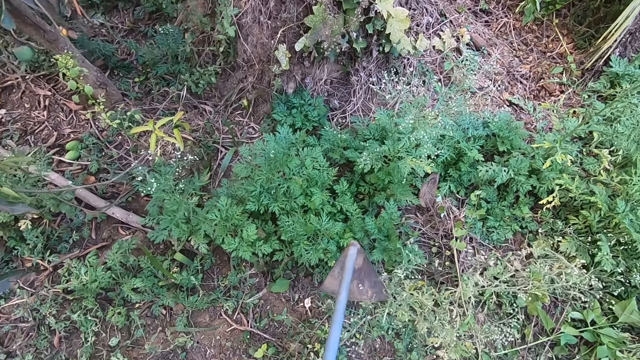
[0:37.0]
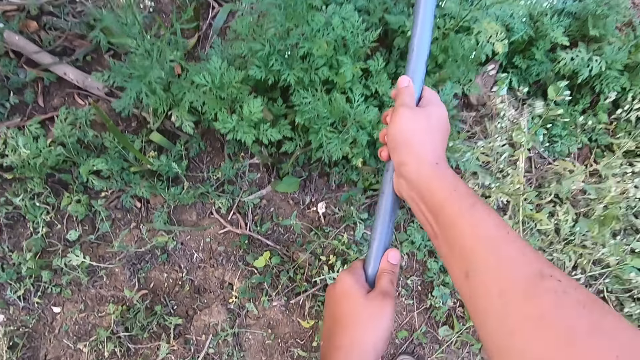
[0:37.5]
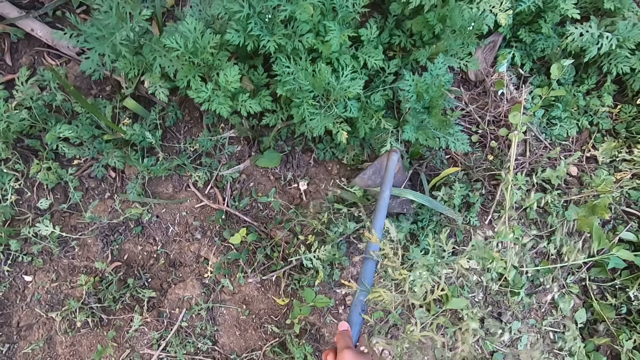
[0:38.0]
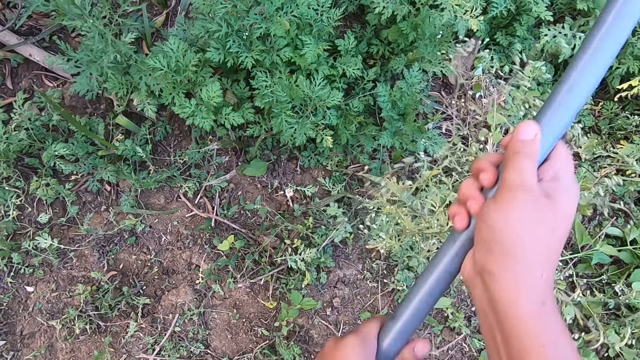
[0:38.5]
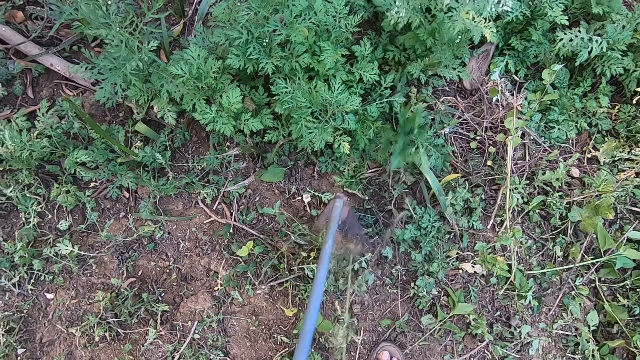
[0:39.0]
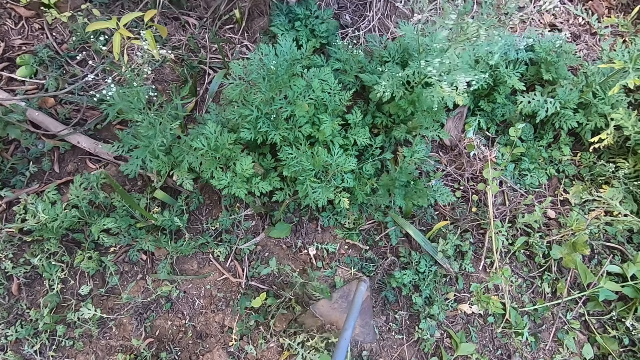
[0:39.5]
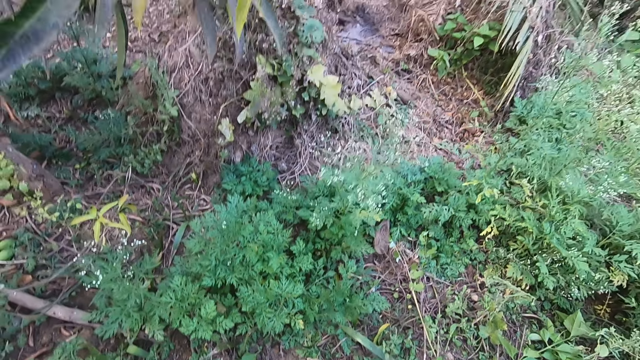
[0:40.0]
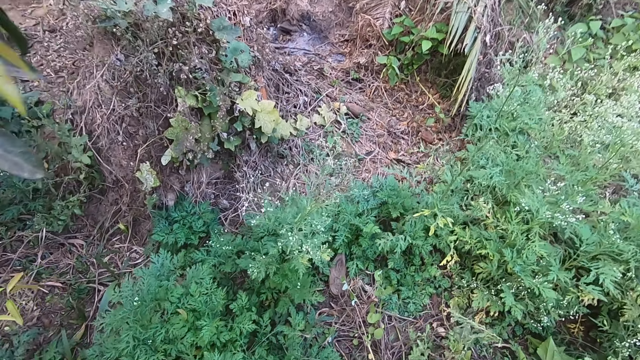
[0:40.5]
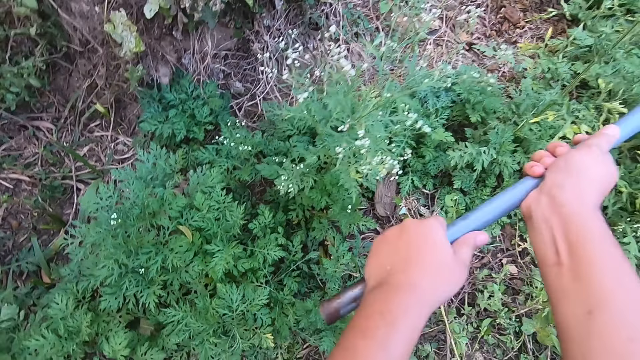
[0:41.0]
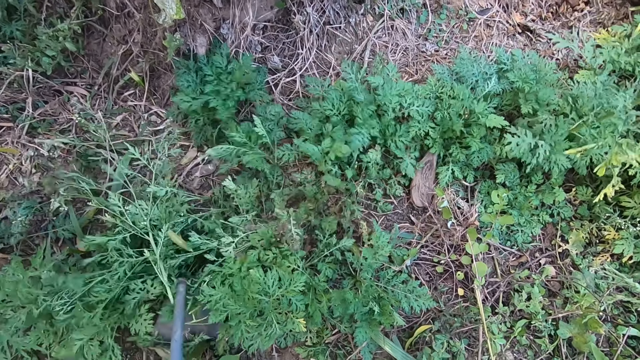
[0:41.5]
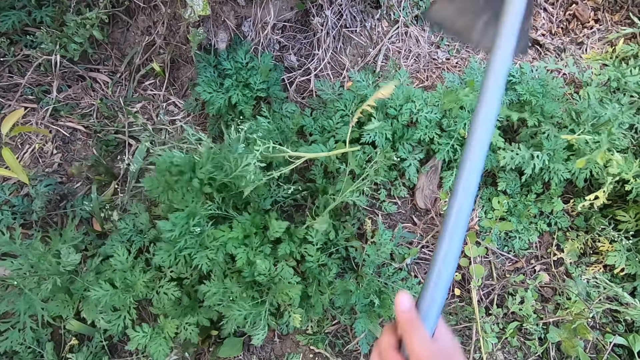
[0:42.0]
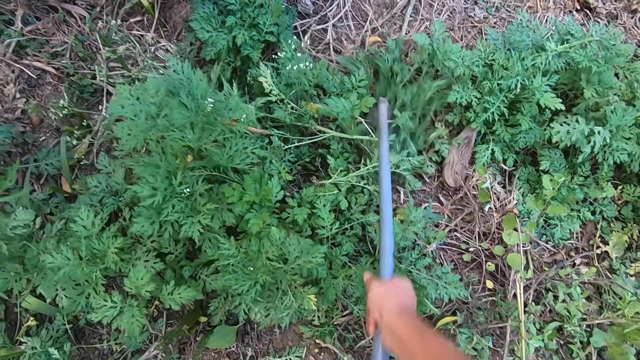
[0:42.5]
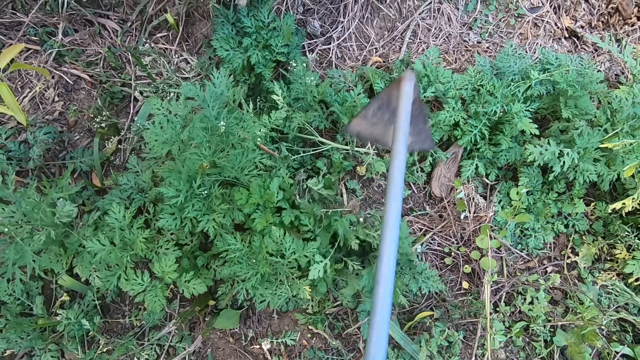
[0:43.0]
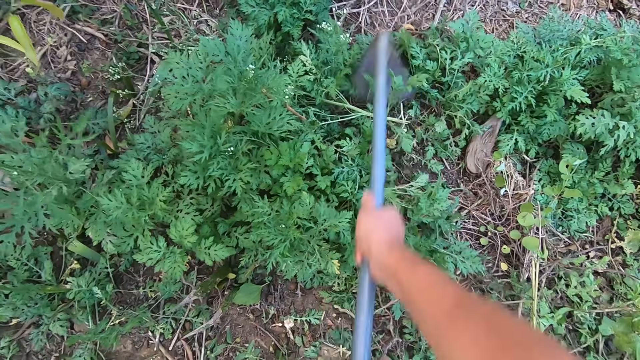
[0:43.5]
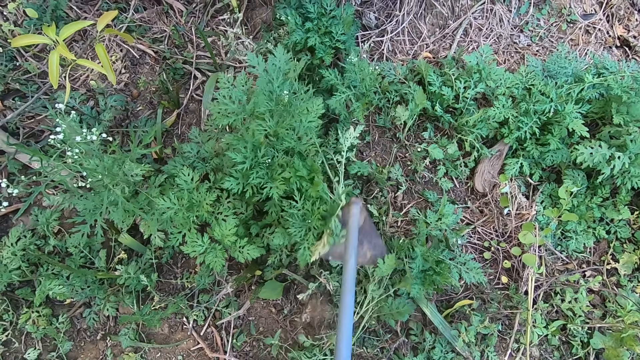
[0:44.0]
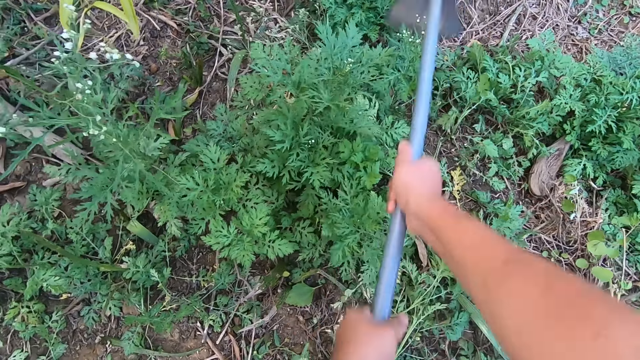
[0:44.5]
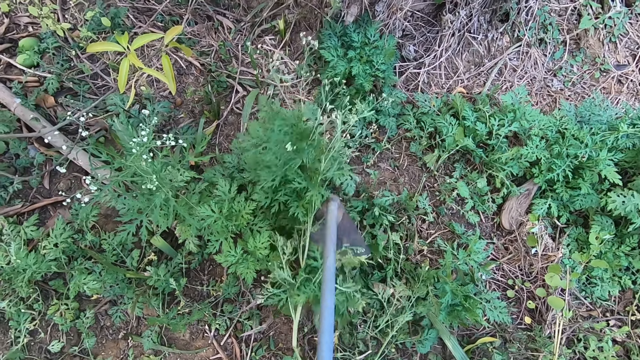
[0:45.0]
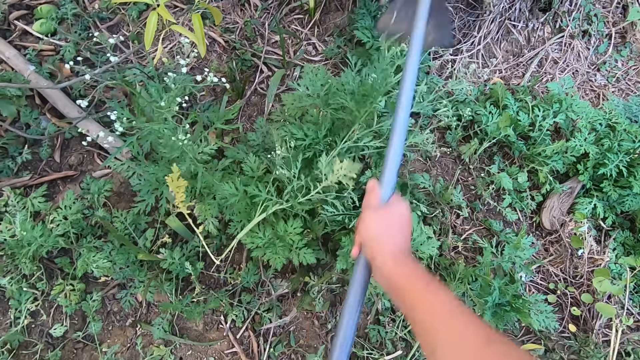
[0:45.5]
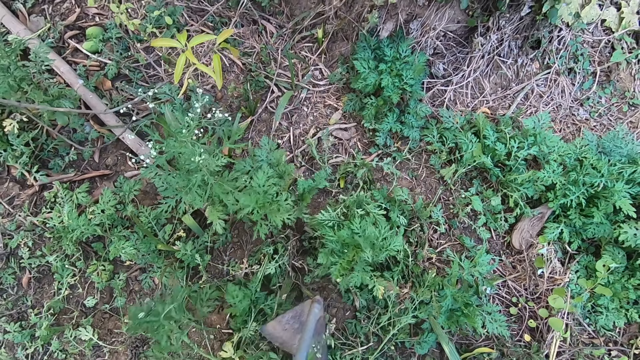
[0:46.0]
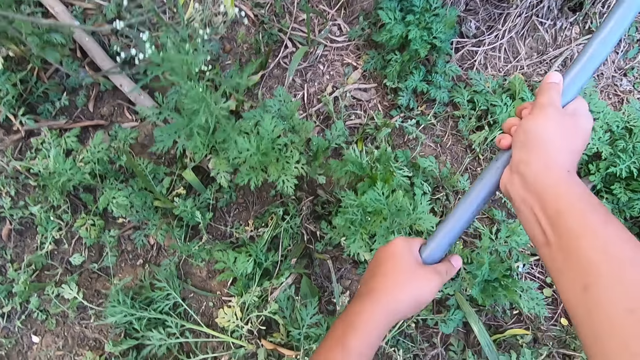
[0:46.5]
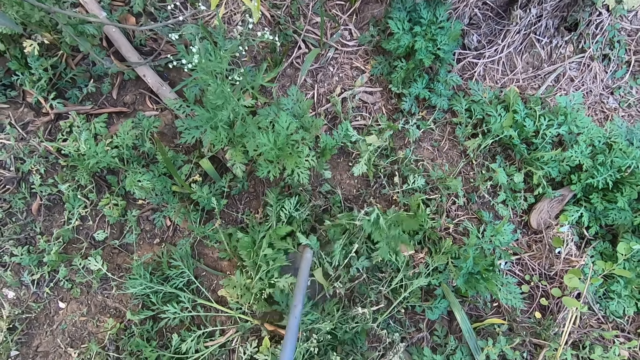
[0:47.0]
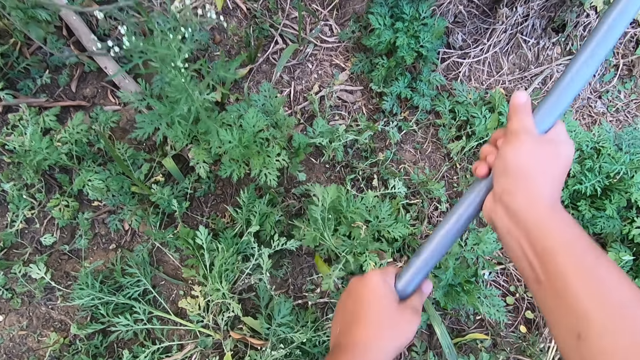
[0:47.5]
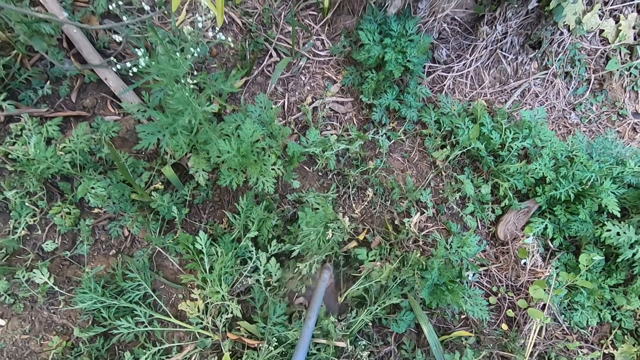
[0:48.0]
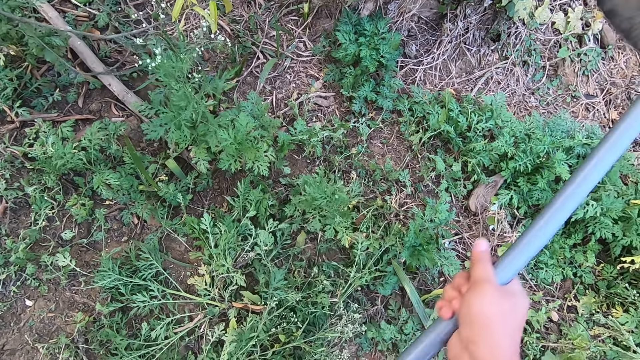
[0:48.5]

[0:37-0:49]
The camera wearer digs out weeds with a hoe. They look around the farm. They dig out weeds with the hoe.

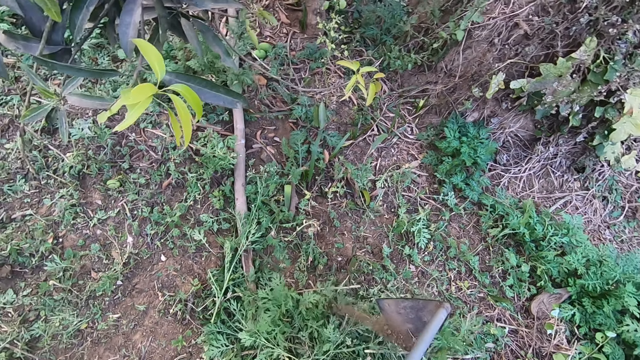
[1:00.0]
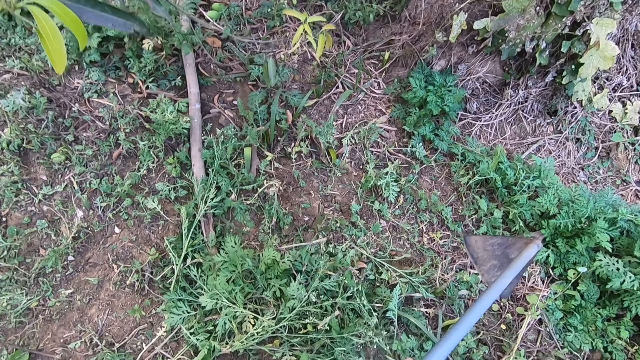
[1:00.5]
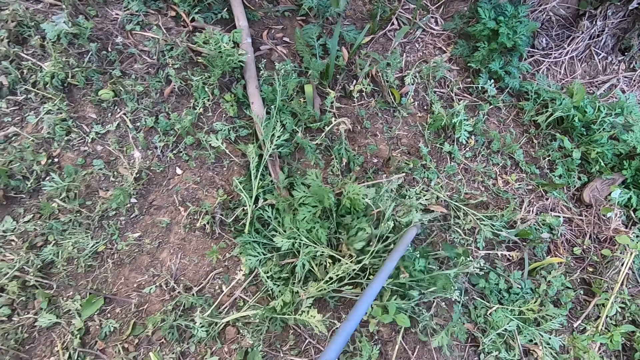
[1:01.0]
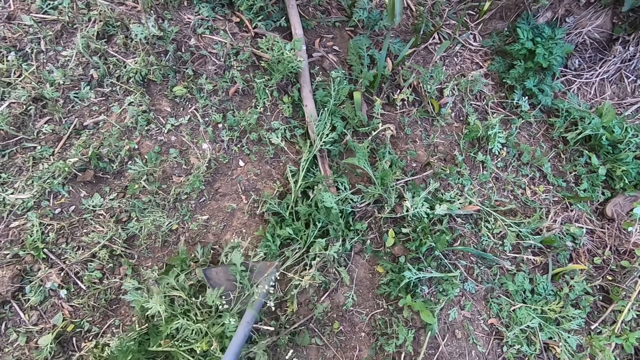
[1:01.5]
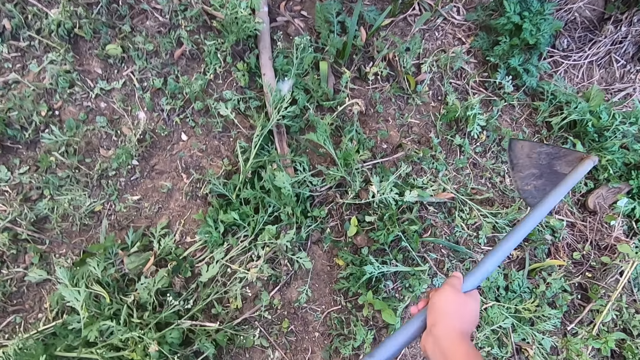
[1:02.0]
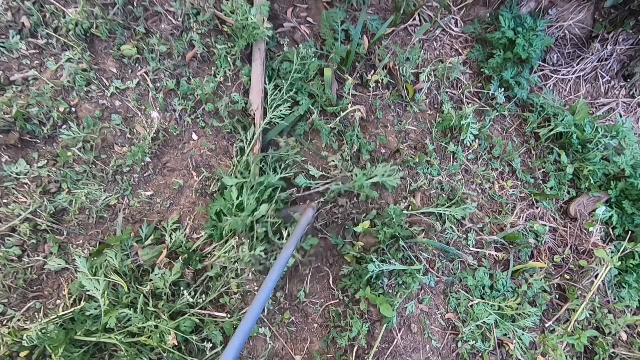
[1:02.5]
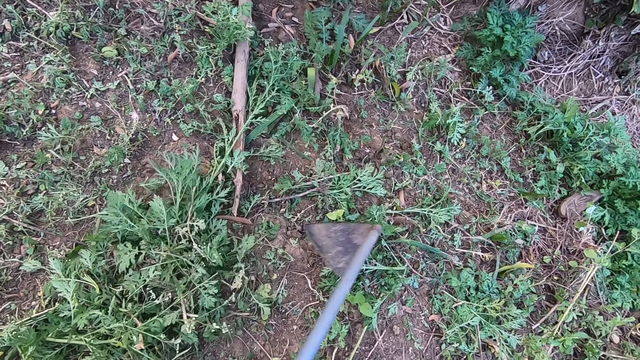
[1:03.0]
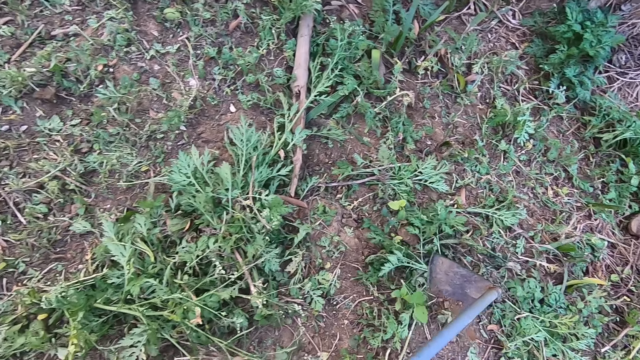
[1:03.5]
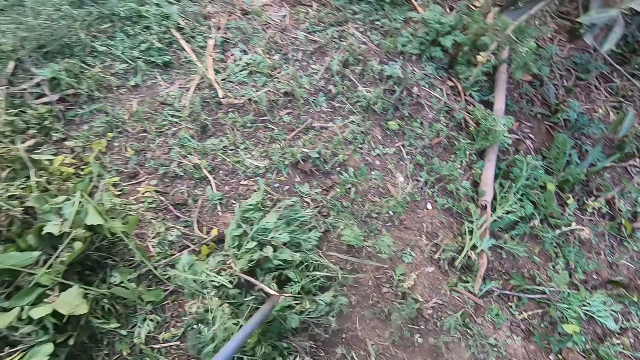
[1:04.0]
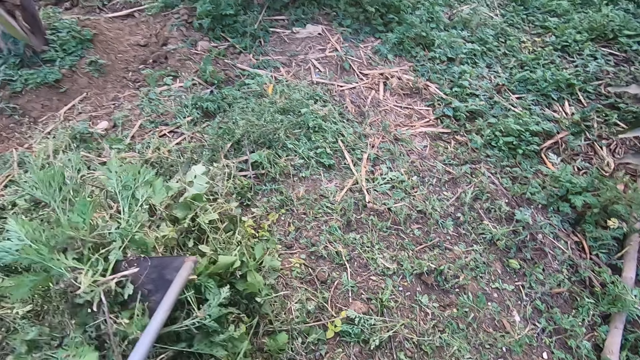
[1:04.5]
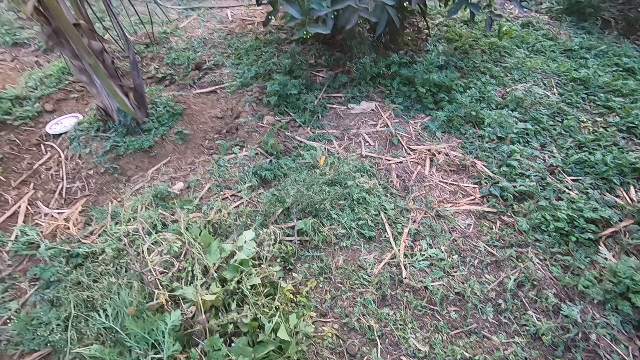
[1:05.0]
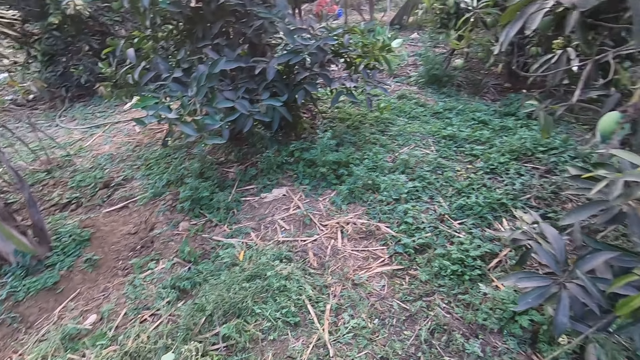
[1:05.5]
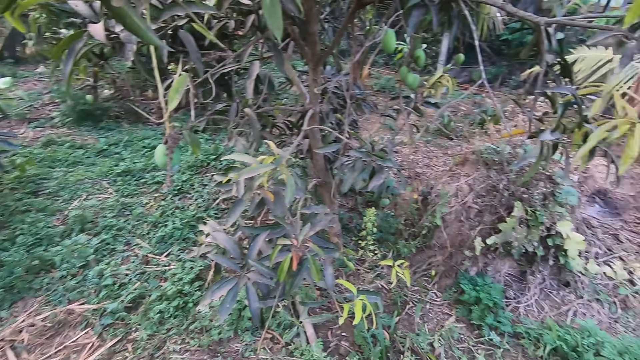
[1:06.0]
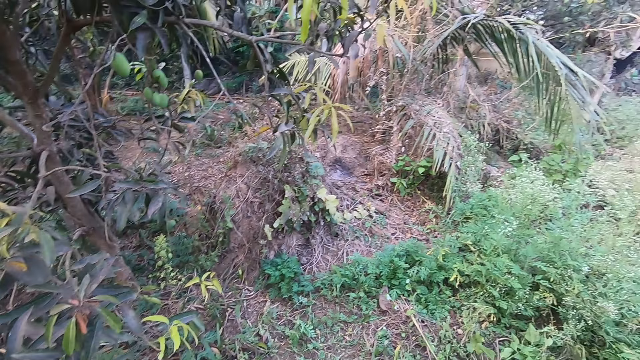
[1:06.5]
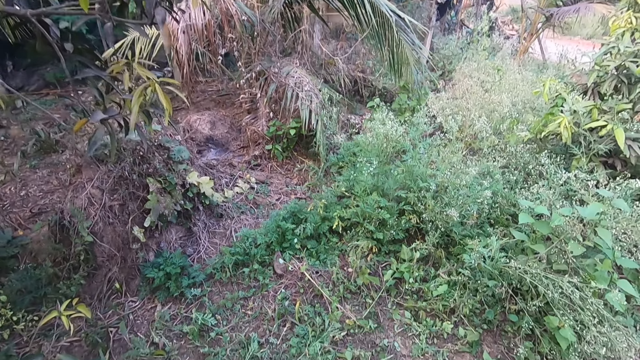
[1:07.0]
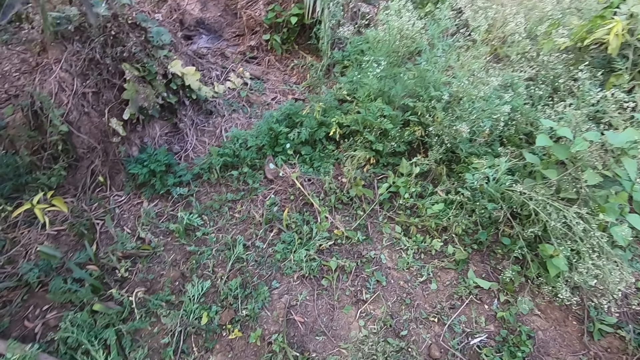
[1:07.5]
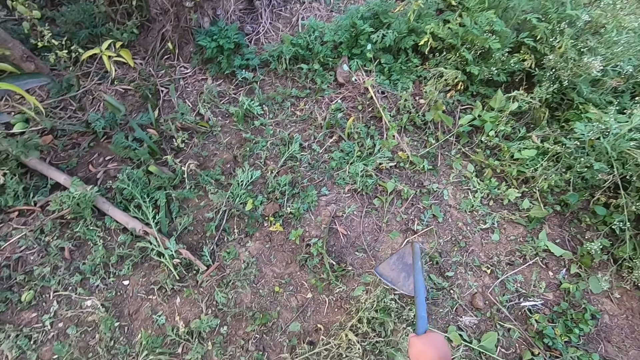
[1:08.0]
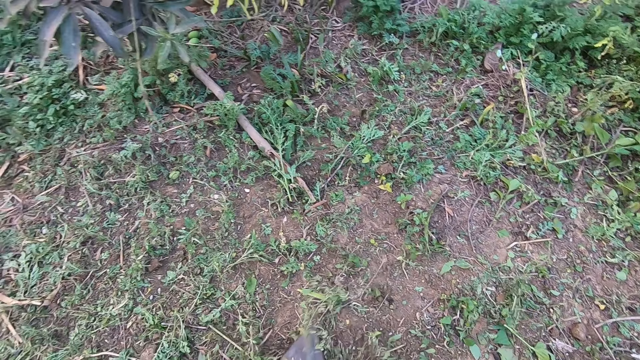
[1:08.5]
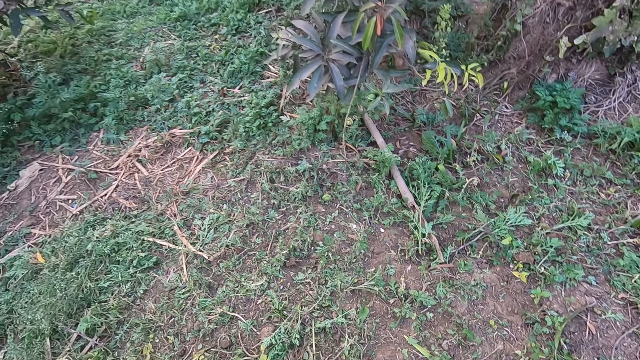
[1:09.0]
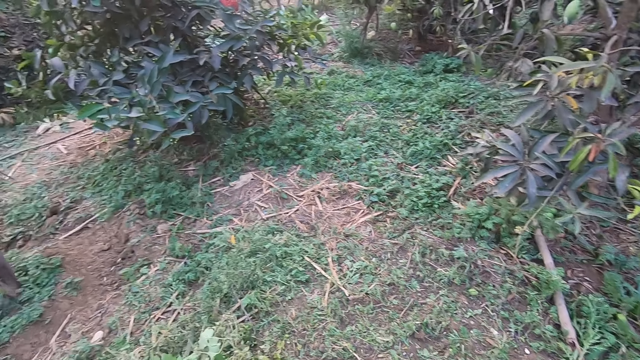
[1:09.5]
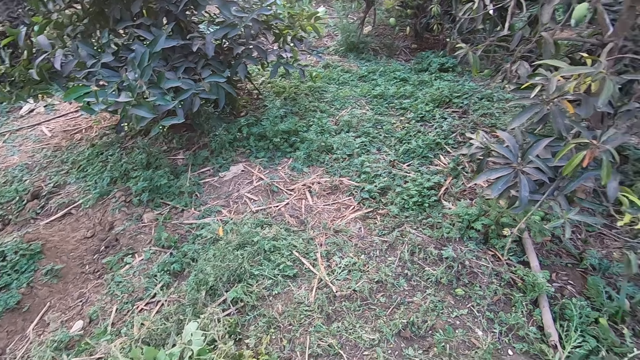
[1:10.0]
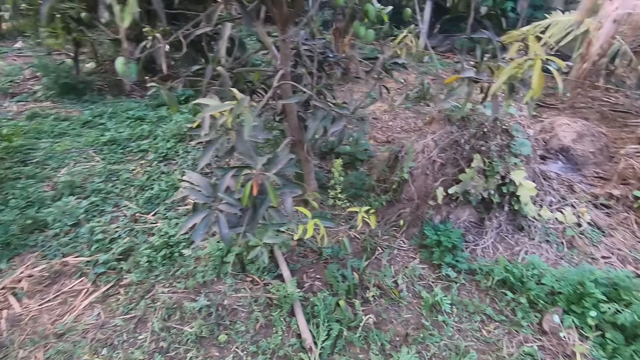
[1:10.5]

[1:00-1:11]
The camera wearer moves weeds aside with a hoe. They walk around the farm. They move the weeds aside with the hoe. They move around the farm.
